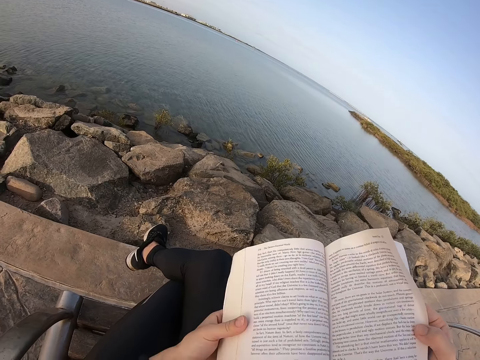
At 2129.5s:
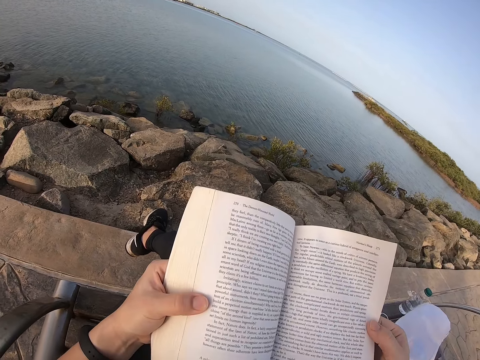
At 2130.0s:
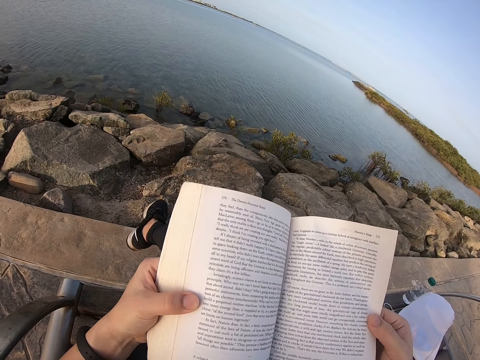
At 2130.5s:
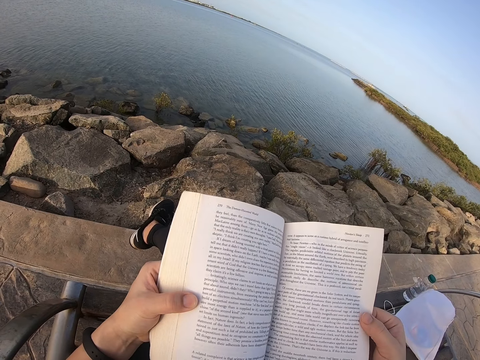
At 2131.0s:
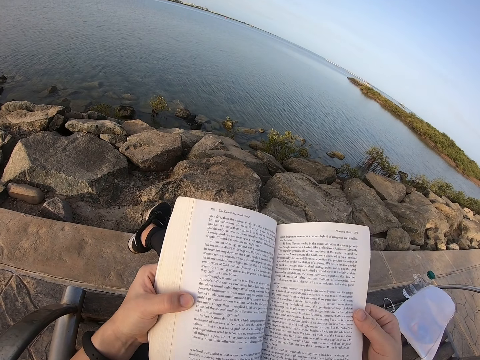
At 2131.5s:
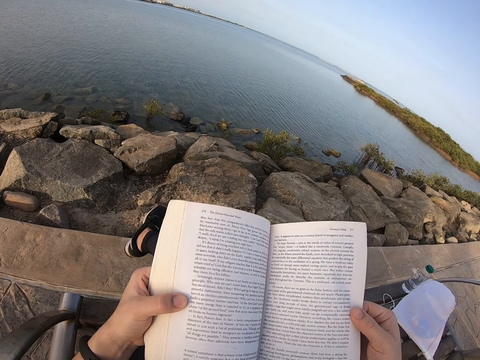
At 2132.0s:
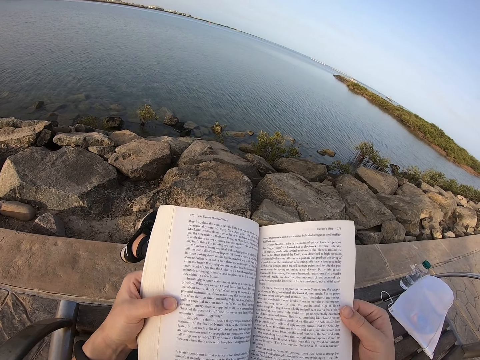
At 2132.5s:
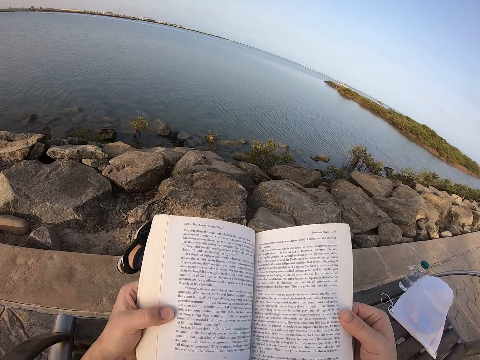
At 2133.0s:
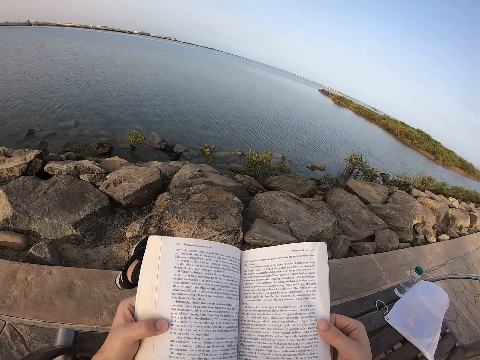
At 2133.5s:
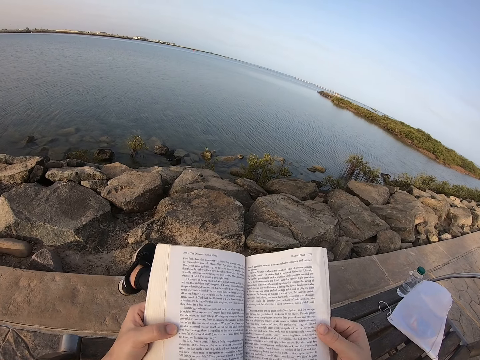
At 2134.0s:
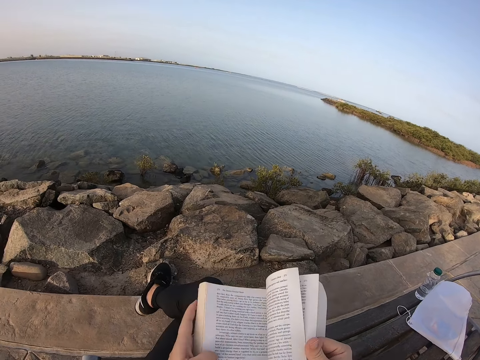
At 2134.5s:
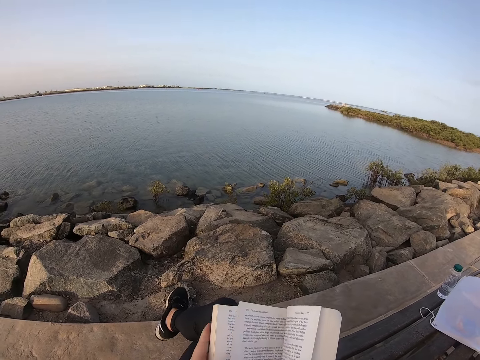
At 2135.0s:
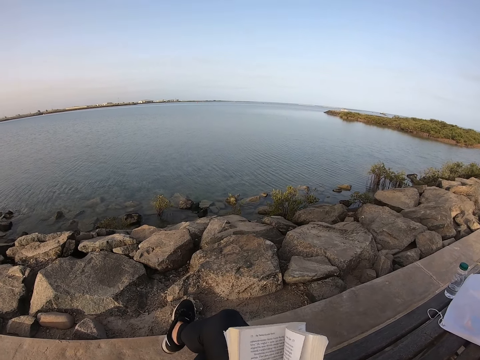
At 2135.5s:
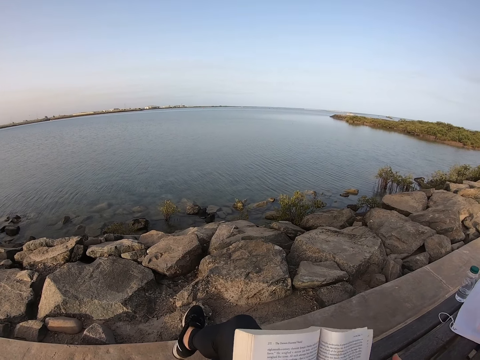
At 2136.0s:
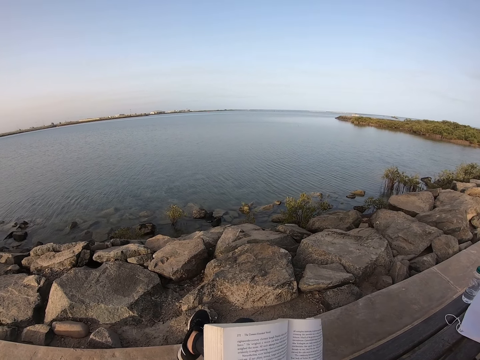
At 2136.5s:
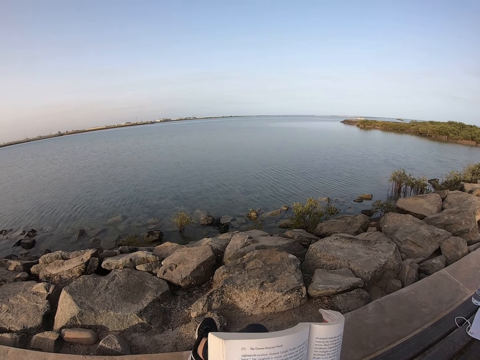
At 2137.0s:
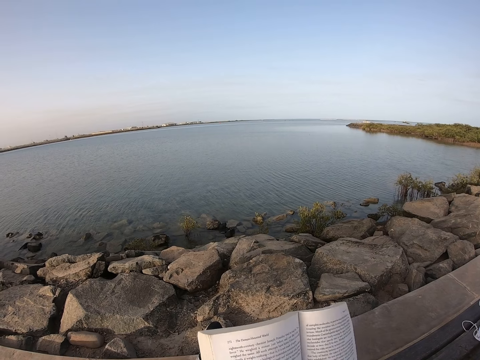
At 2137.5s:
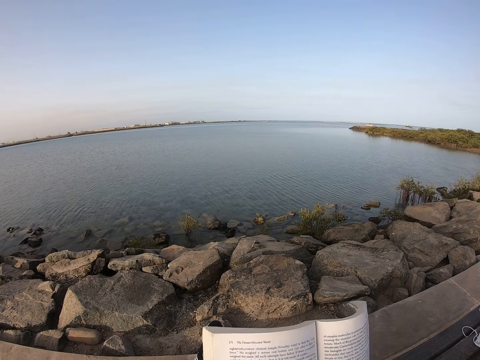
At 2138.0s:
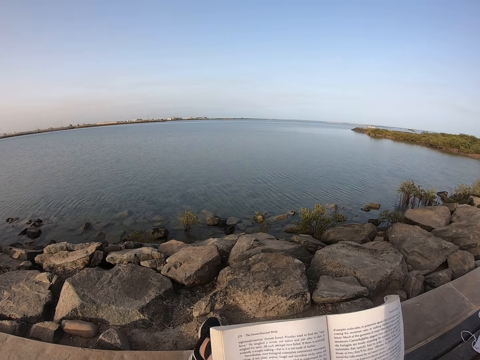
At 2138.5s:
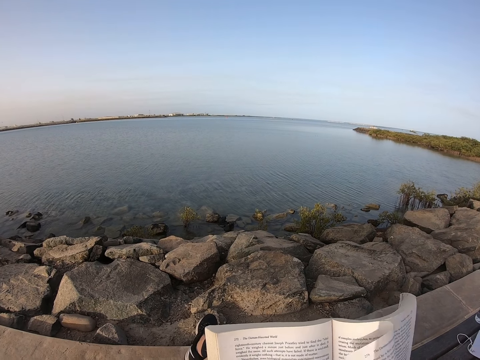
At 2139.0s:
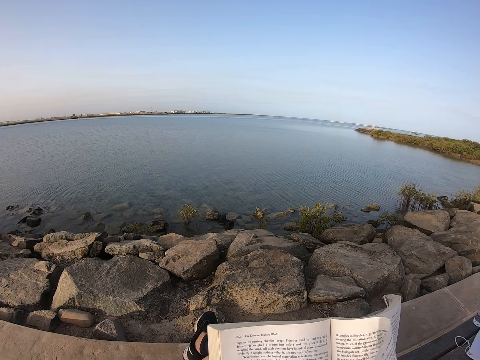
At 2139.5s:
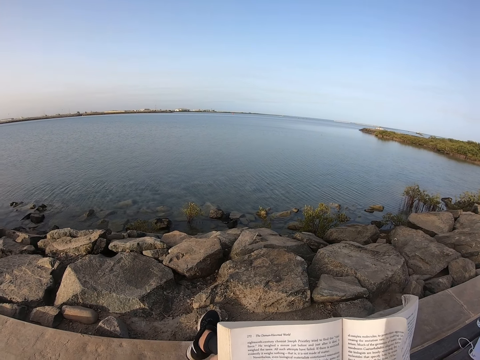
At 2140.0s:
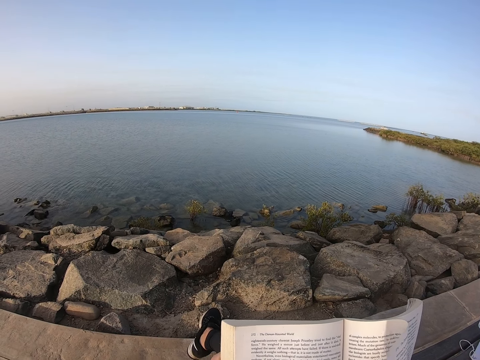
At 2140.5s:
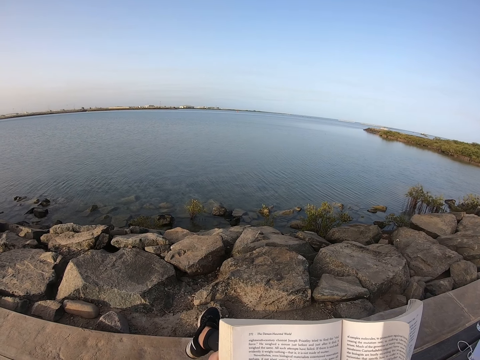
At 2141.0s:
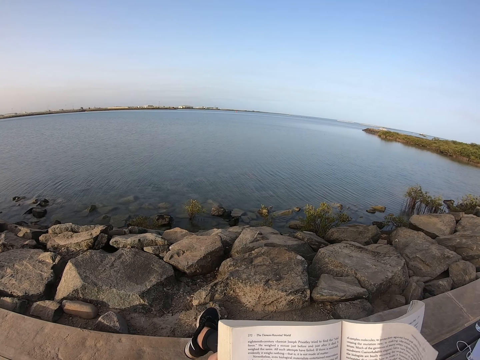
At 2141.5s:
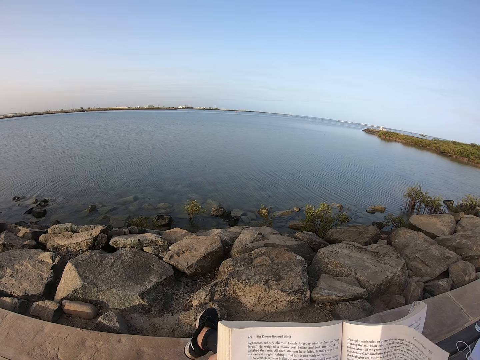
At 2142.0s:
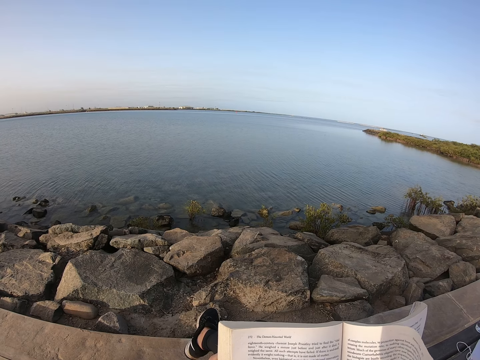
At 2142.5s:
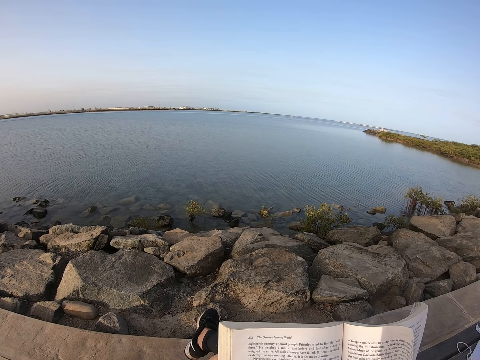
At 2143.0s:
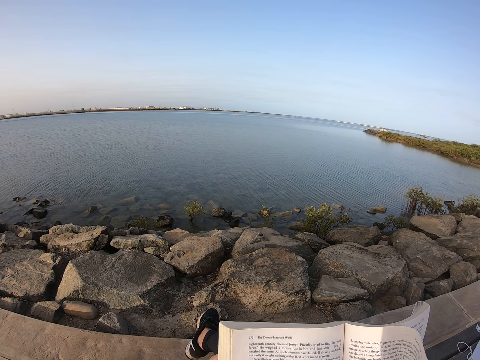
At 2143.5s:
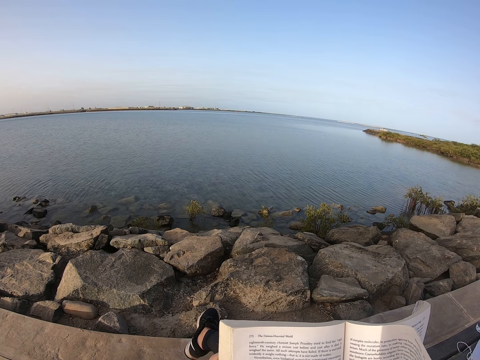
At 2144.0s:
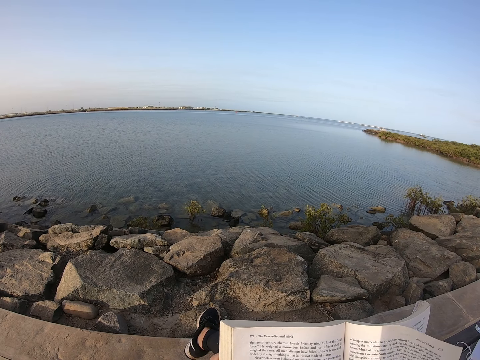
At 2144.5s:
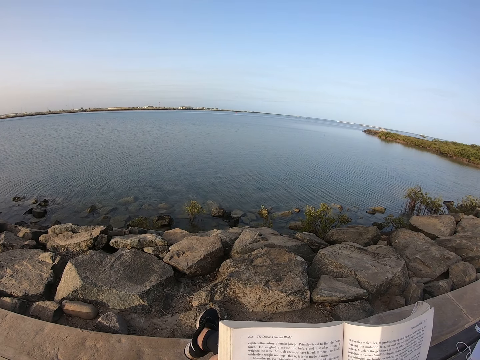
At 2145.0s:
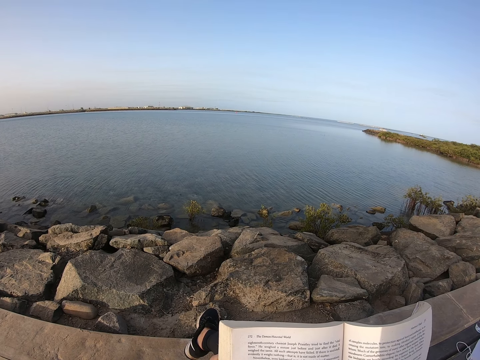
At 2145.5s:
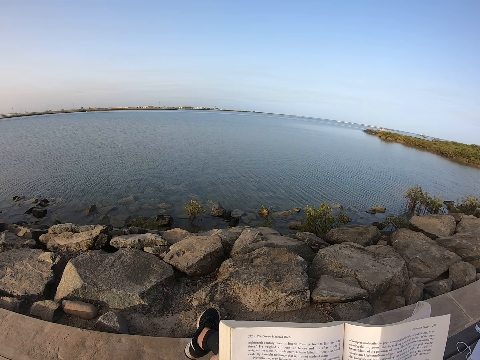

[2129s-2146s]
The camera wearer holds the book. They move the foot. They read the book. They turn a page on the book. They read the book.

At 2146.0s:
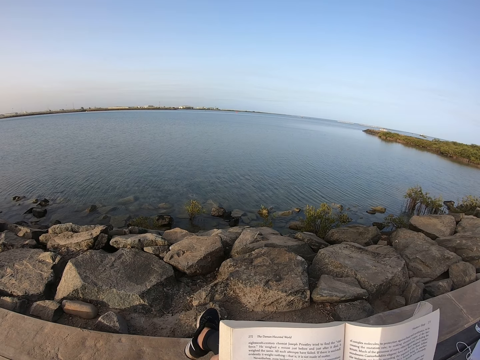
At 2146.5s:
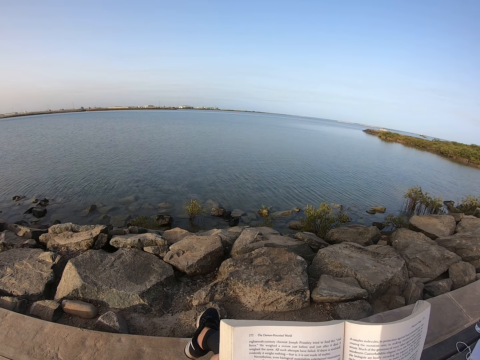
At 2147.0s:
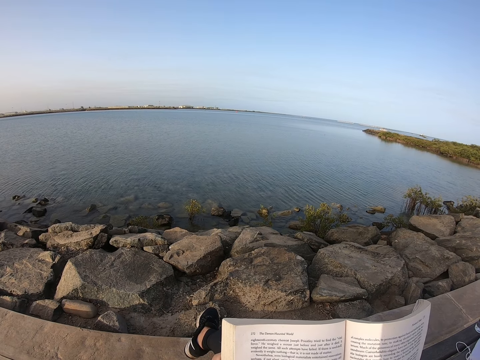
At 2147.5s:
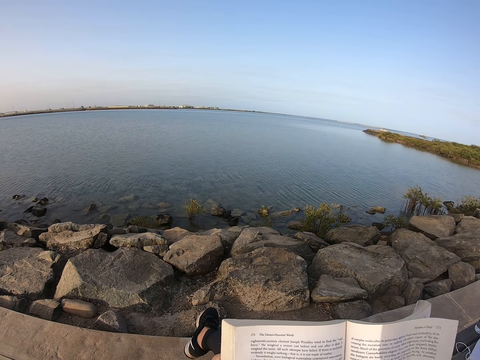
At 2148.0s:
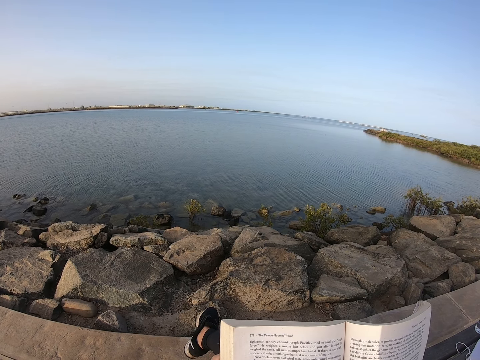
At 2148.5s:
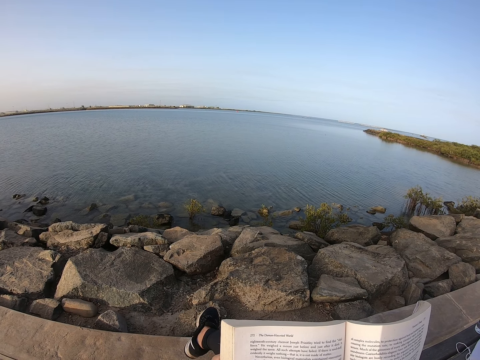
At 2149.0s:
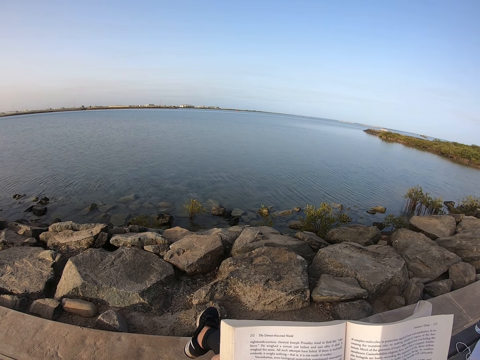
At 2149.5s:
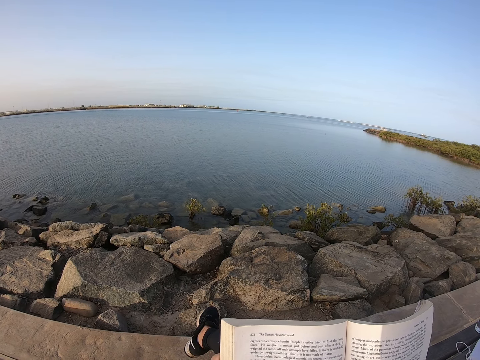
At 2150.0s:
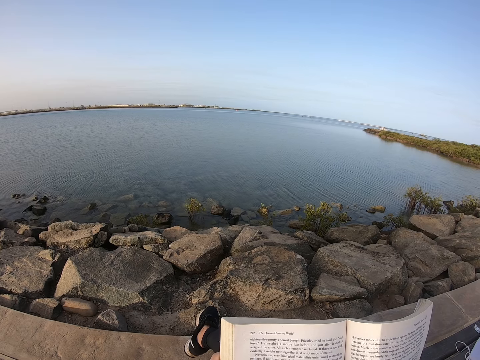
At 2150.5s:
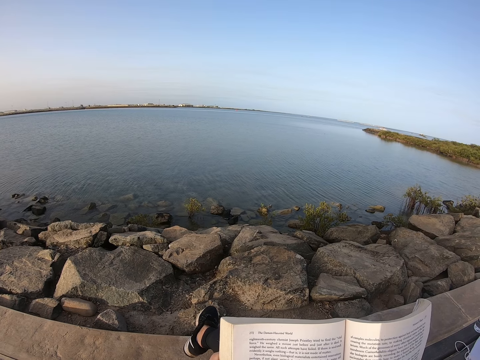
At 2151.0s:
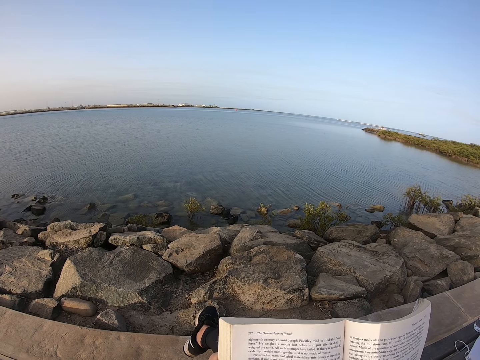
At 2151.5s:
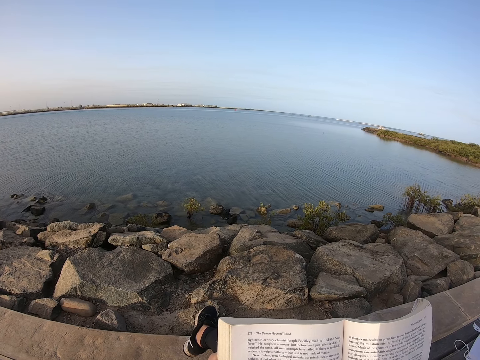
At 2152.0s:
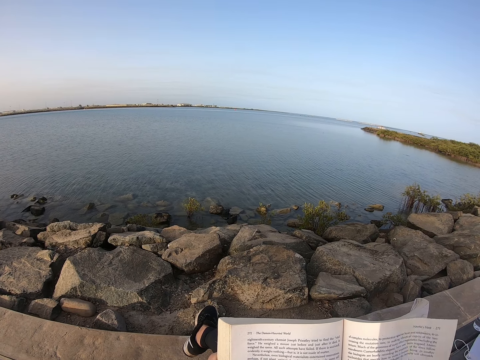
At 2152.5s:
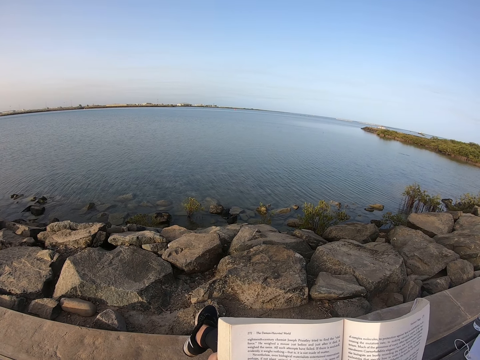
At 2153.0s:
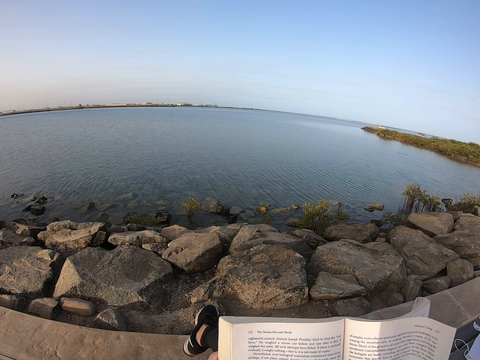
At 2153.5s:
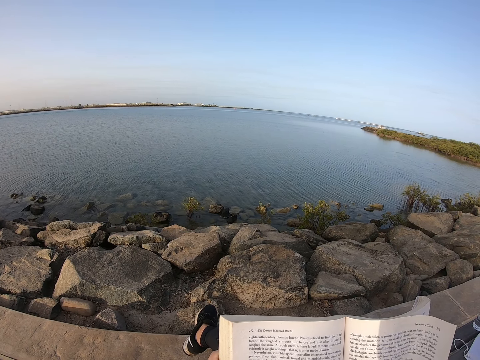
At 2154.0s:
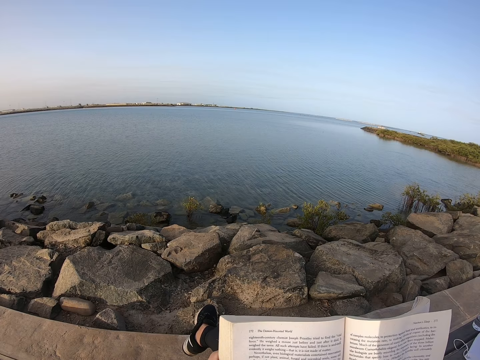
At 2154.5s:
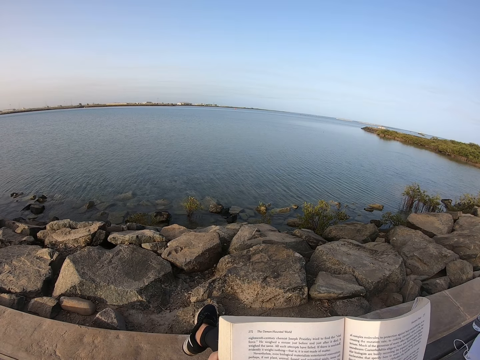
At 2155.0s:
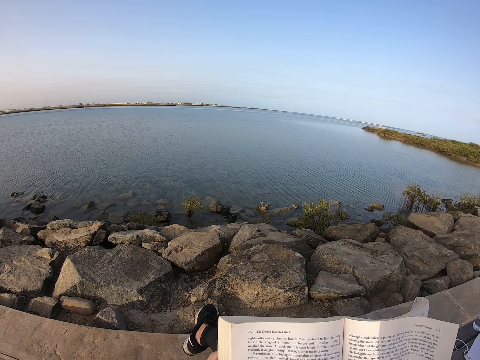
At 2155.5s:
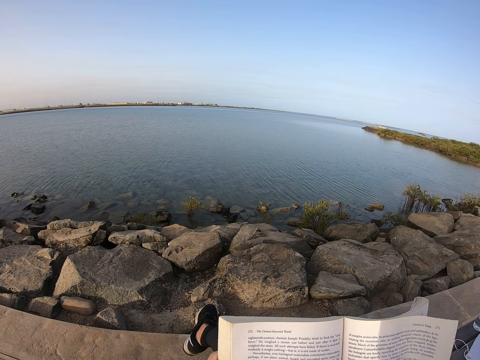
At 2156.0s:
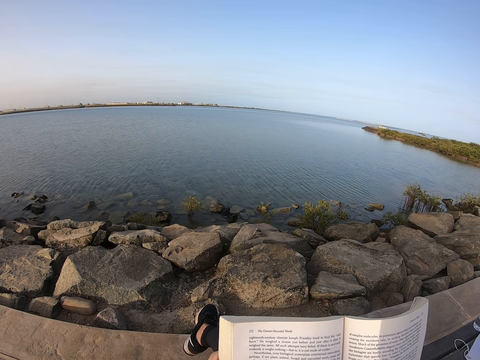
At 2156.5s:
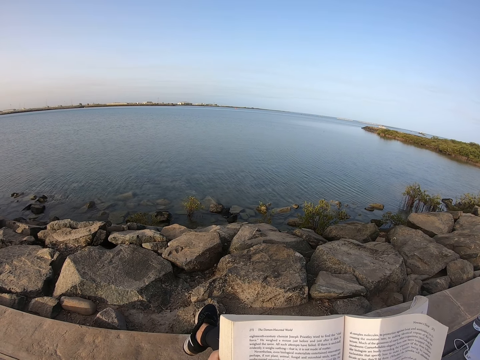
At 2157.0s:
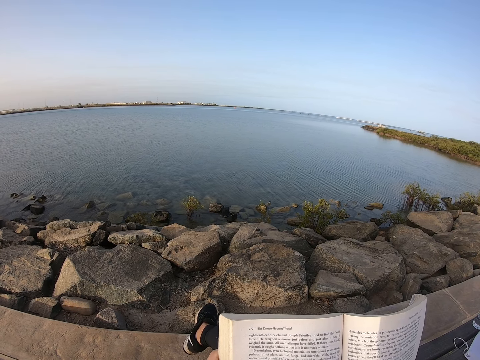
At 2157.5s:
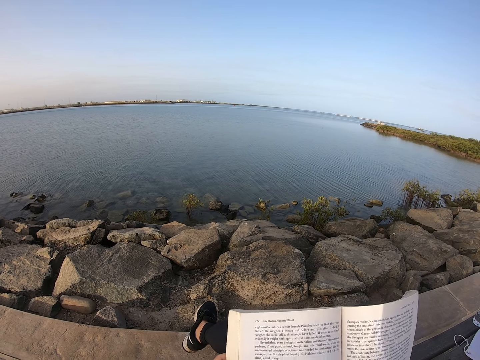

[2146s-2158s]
The camera wearer moves an arm.
